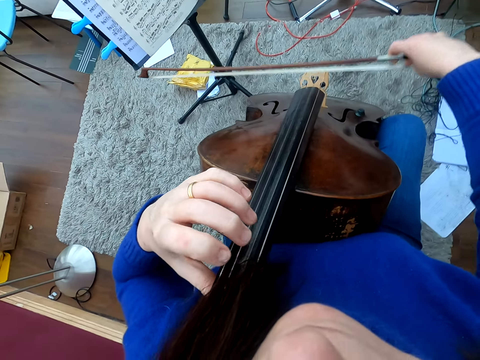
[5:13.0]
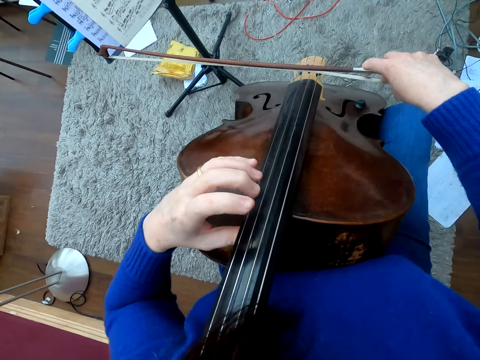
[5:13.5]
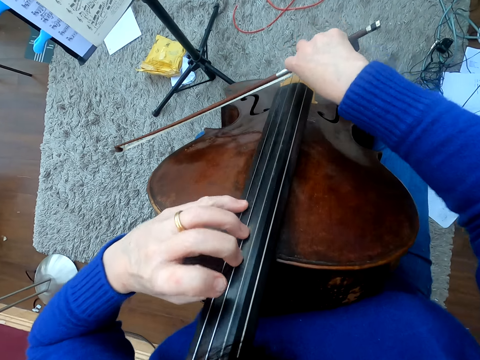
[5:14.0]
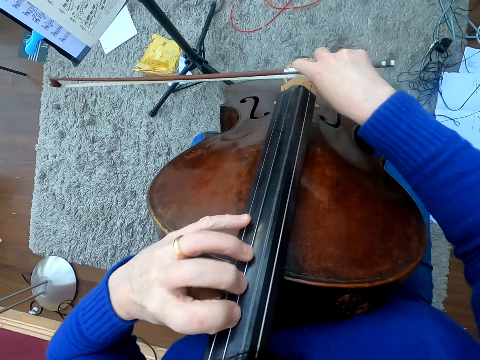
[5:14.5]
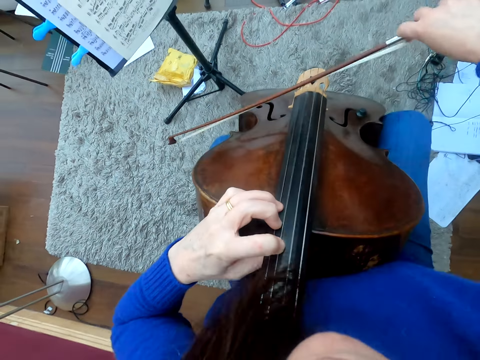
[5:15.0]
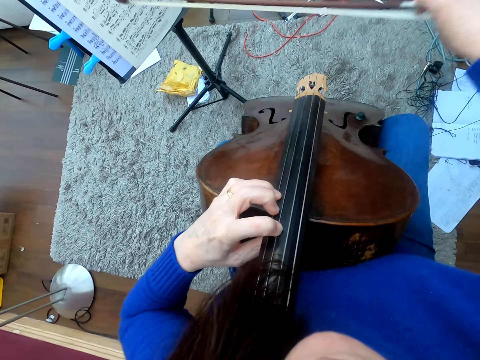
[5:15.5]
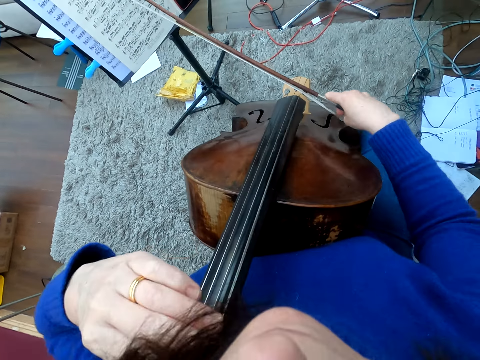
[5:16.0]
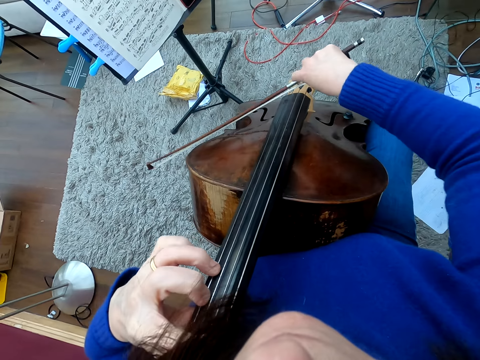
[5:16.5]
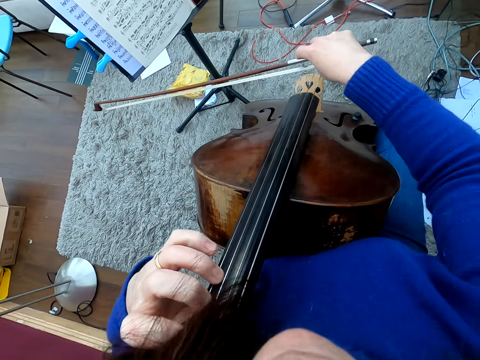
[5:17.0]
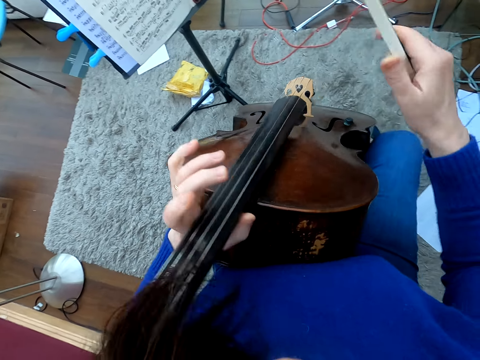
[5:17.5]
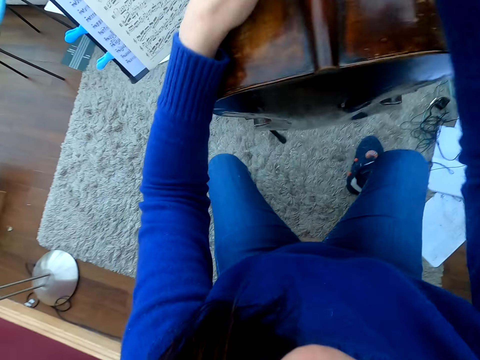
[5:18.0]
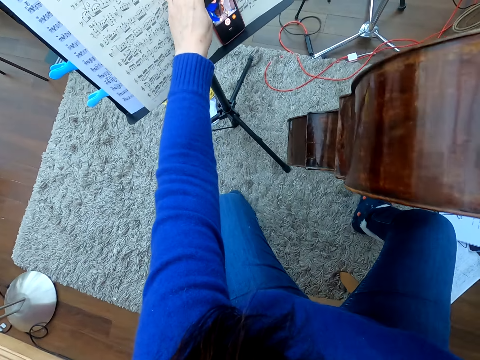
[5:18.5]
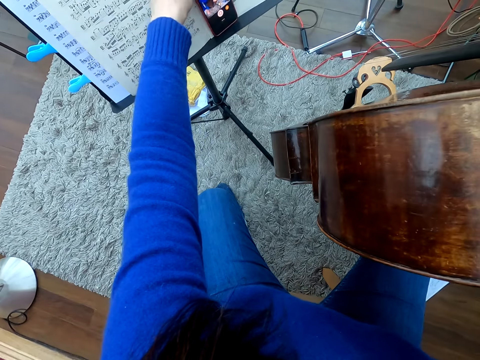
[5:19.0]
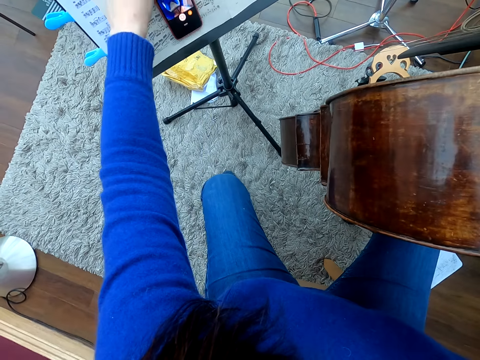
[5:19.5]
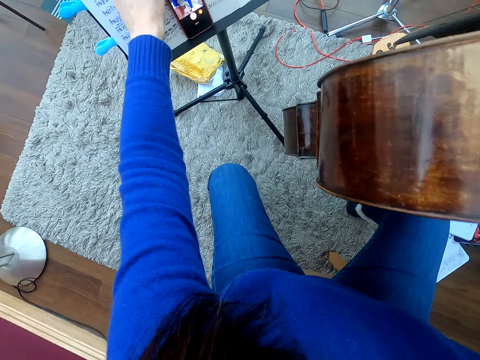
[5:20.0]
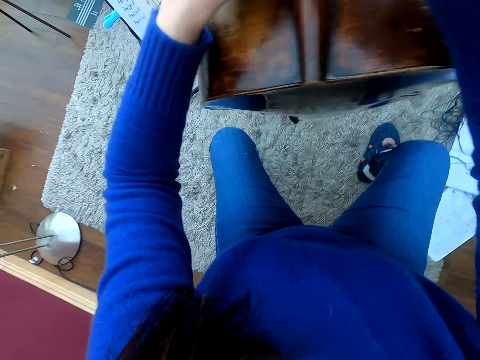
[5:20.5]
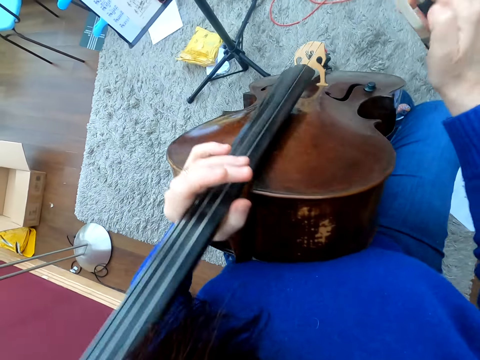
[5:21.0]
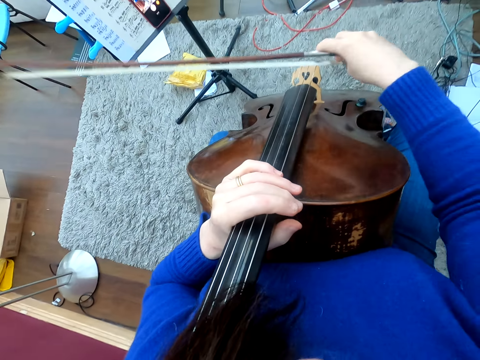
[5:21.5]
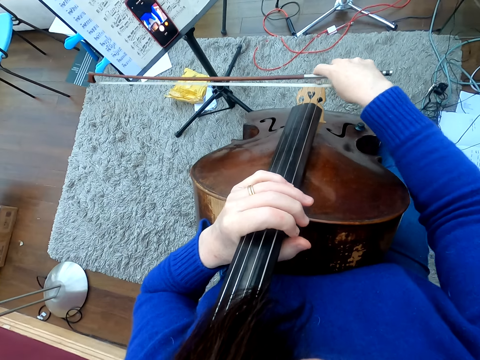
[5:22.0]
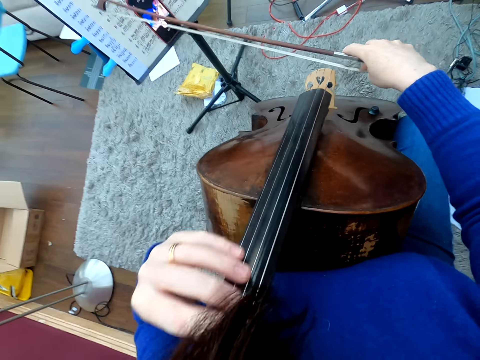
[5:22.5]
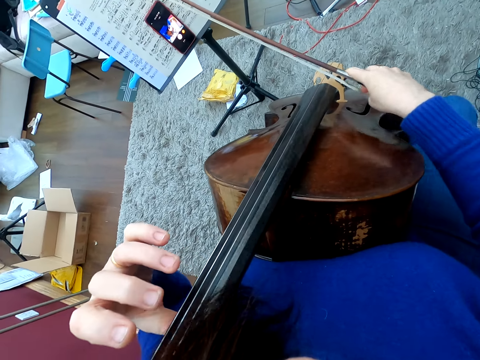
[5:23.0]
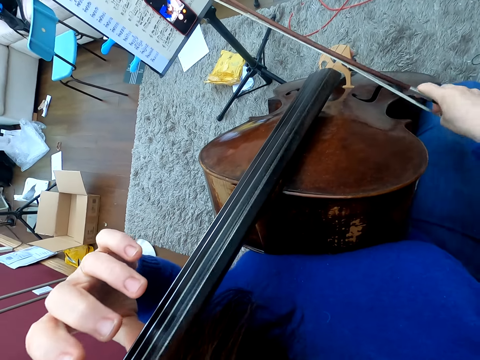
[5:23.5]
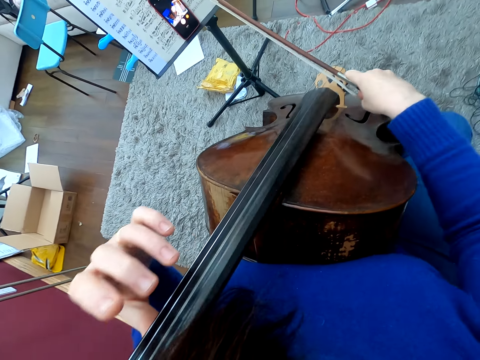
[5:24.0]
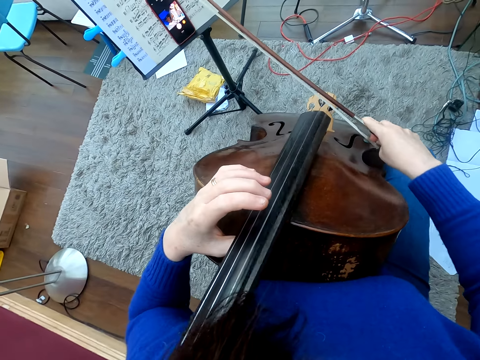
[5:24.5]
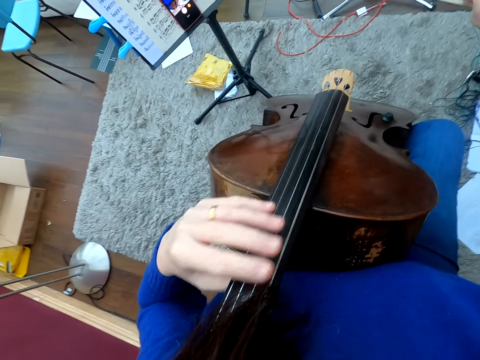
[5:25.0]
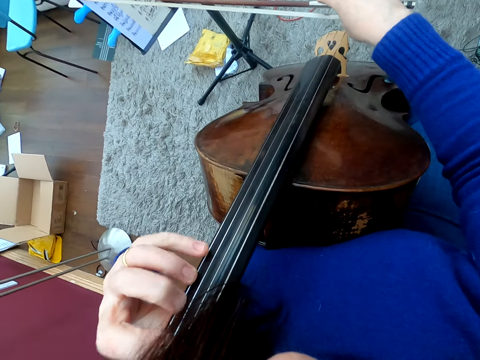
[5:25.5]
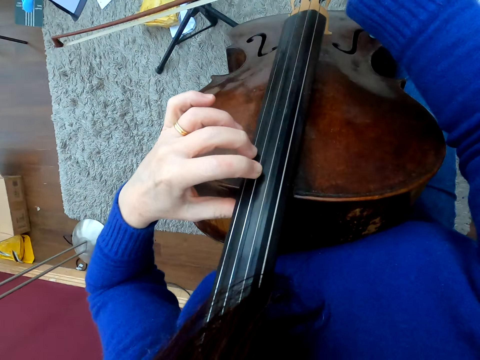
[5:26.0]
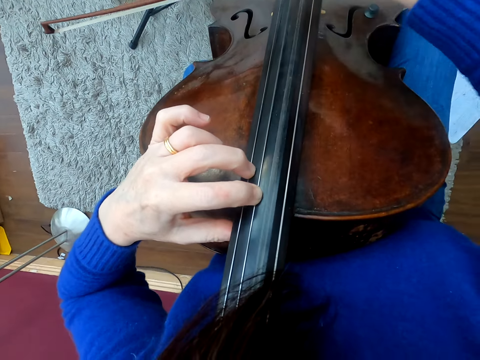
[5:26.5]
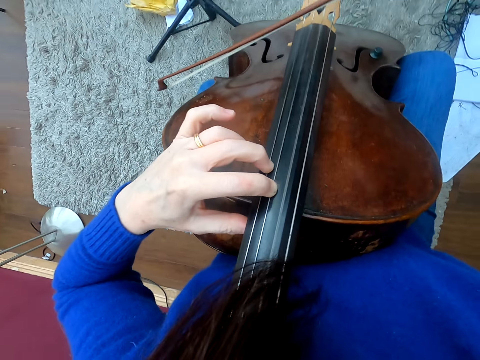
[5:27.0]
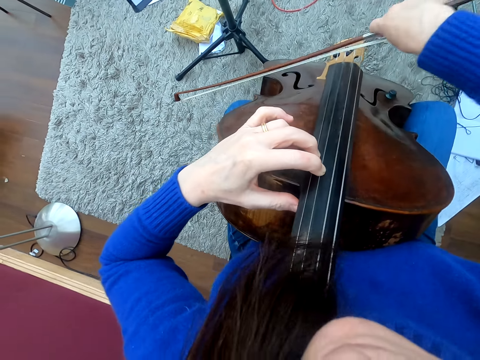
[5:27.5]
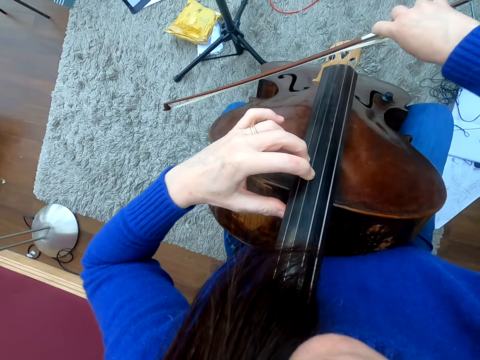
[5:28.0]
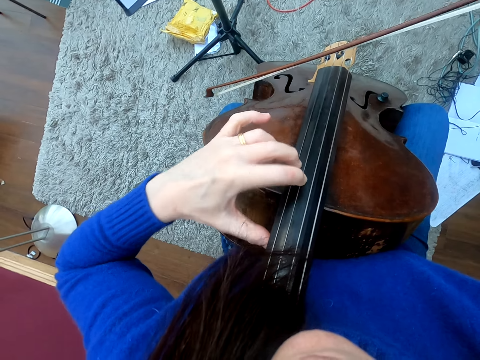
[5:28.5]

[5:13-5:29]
The camera wearer touches a phone. They play the violin.

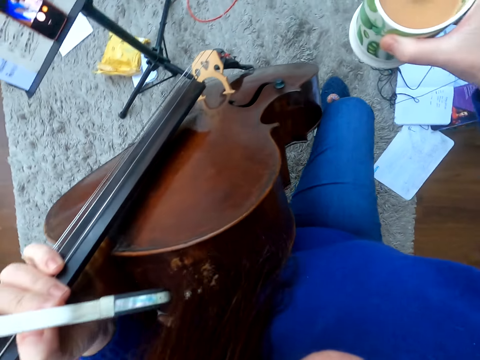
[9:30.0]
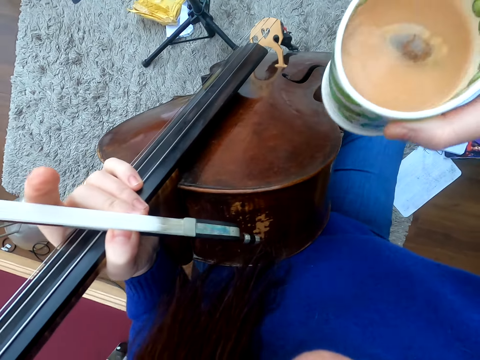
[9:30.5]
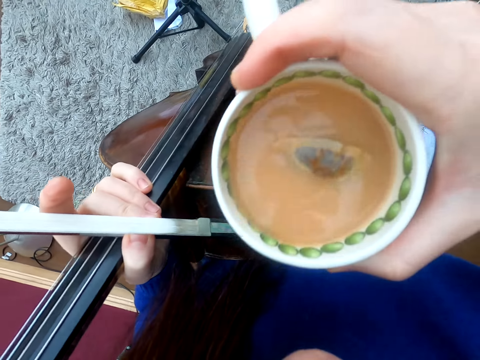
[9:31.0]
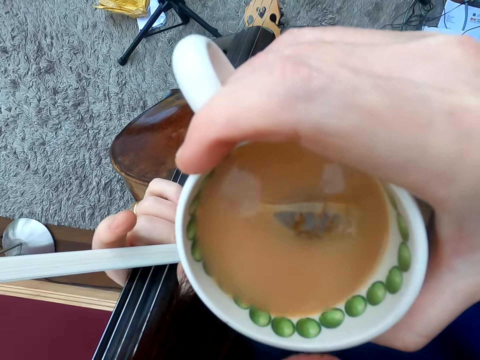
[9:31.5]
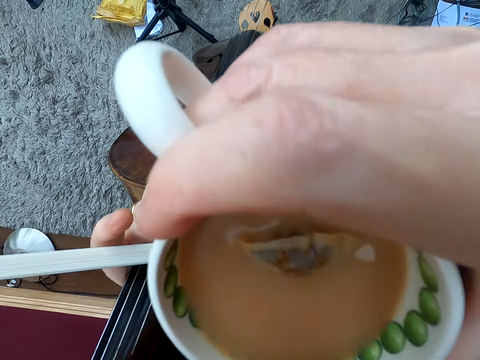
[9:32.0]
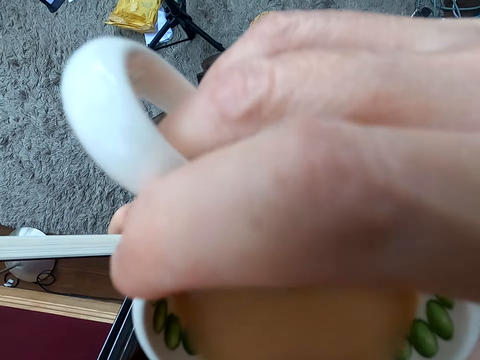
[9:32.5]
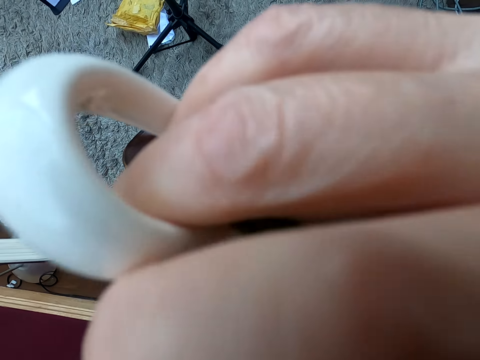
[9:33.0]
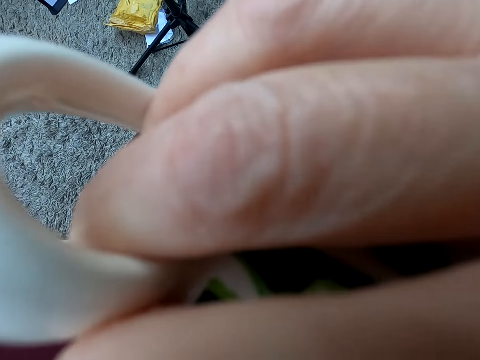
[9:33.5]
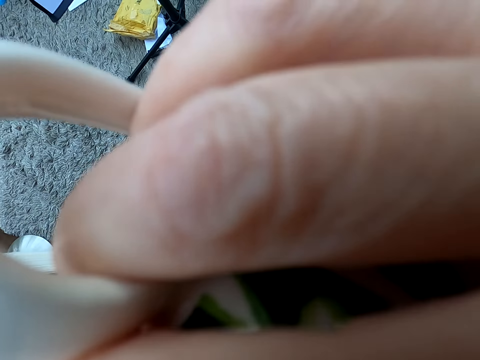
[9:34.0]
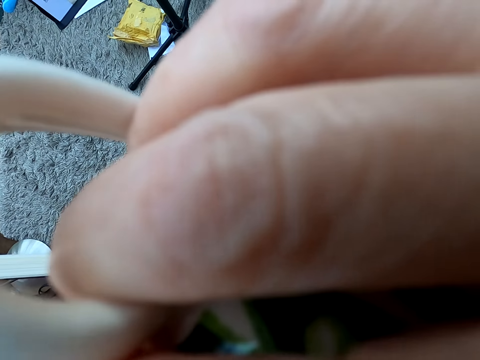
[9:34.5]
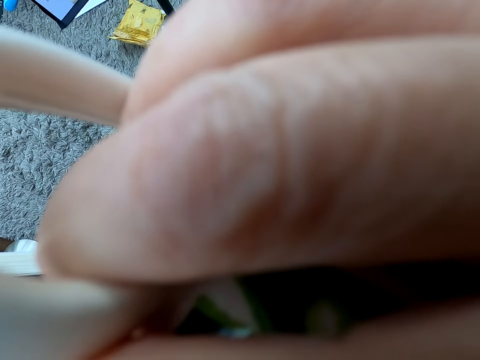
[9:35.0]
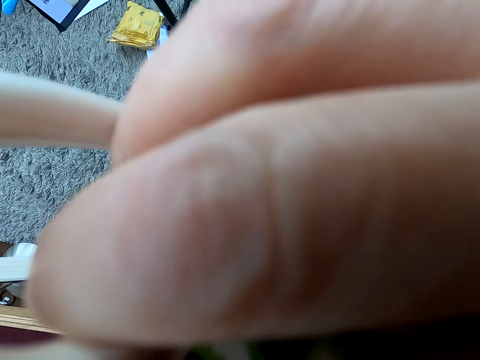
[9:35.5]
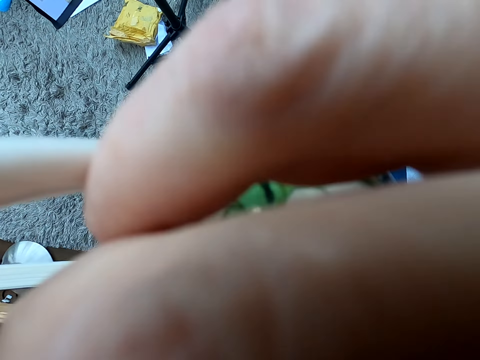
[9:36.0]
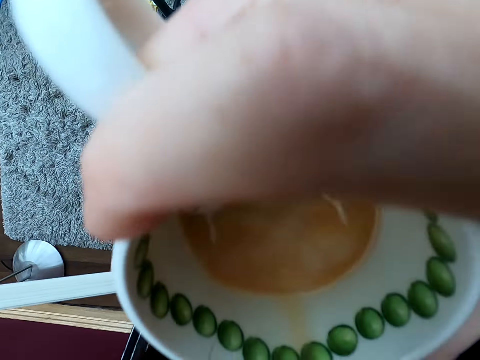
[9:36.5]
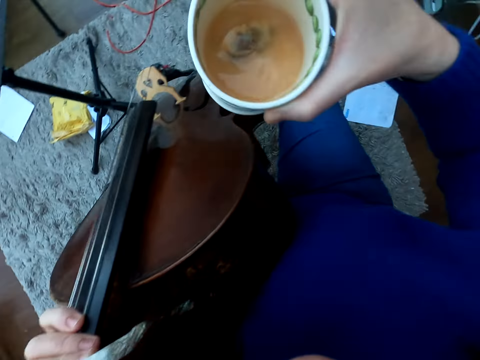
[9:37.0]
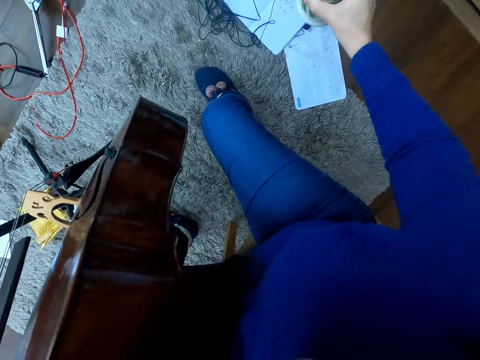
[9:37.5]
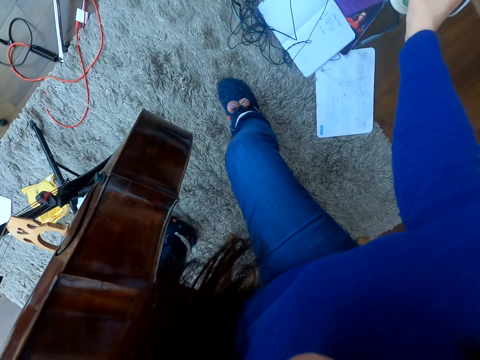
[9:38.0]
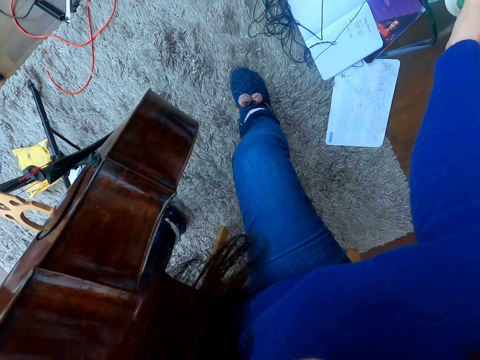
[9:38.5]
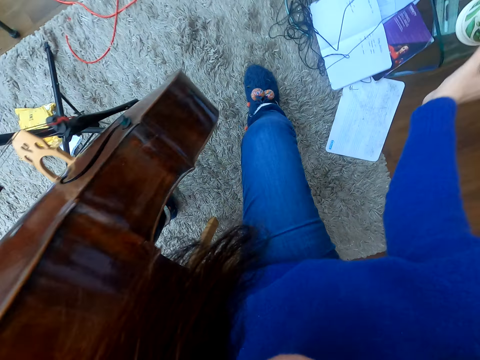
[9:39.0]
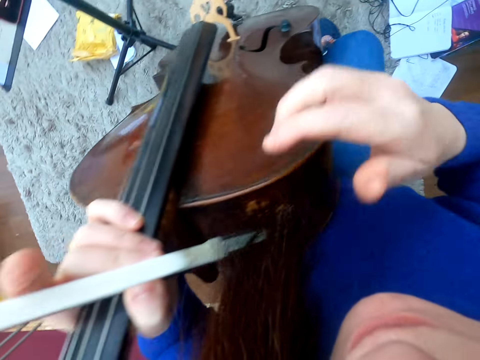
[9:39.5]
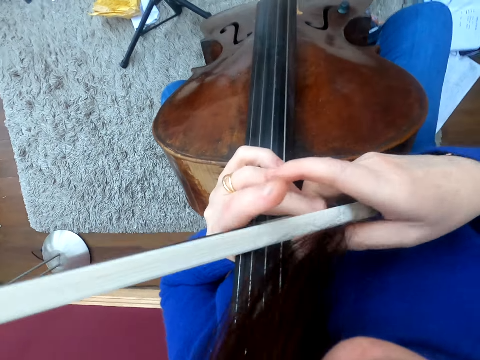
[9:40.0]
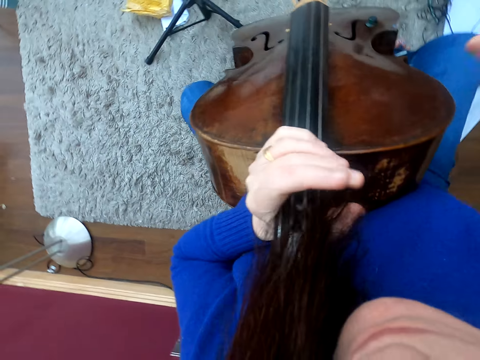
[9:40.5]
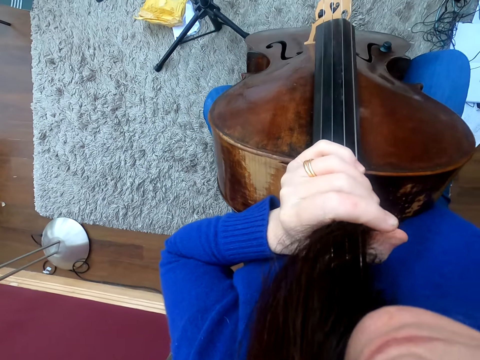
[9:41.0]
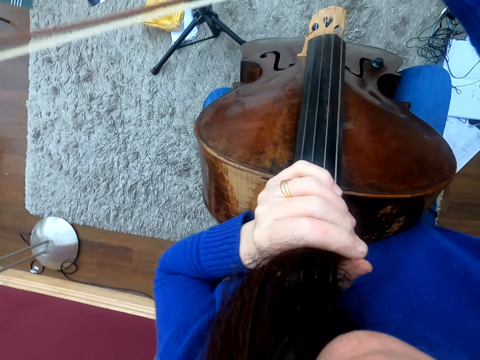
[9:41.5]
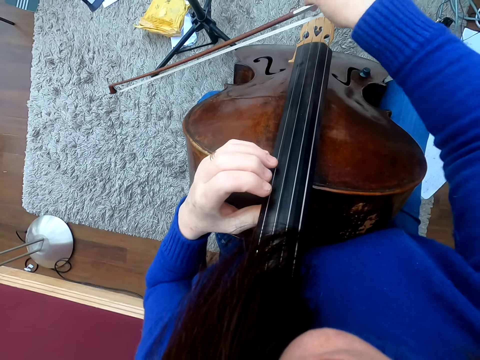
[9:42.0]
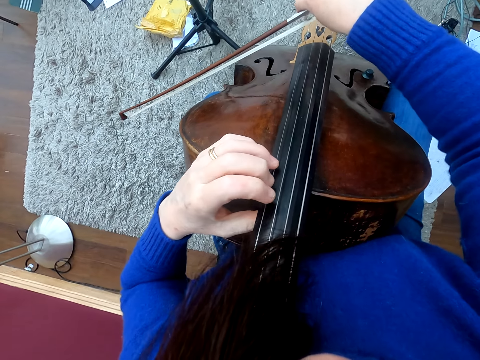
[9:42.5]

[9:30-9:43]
The camera wearer drinks tea. They place the cup of tea down. They pick up a bow.
